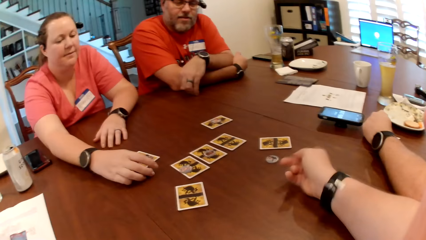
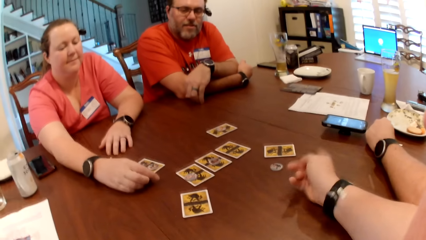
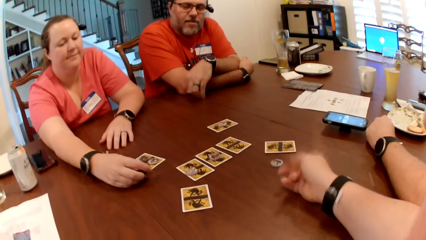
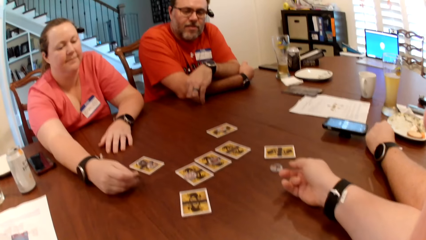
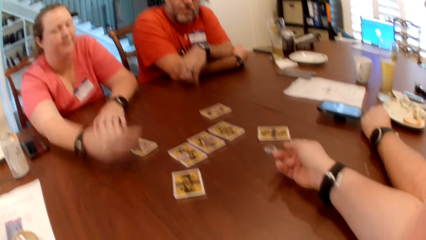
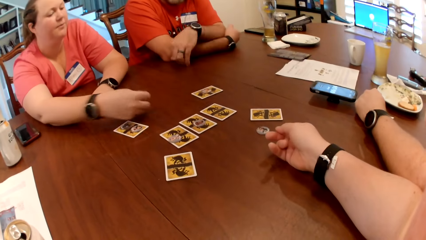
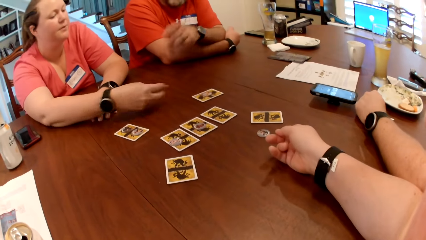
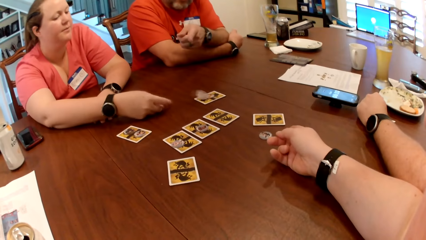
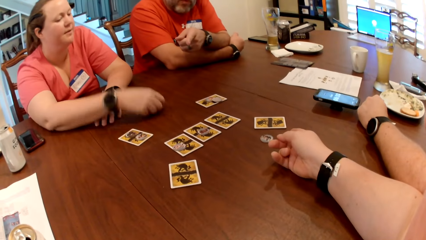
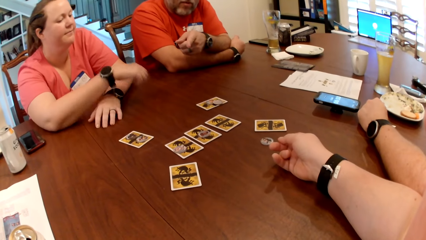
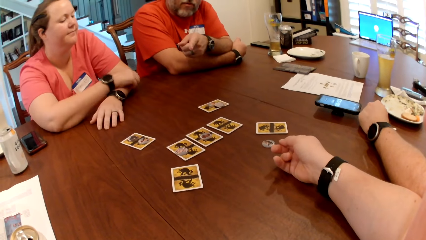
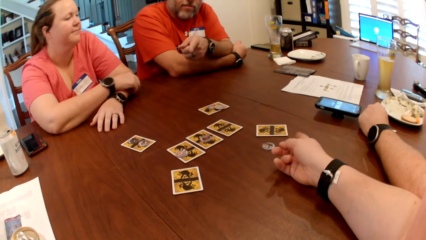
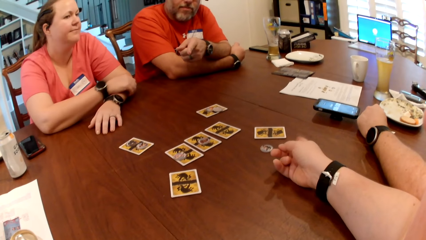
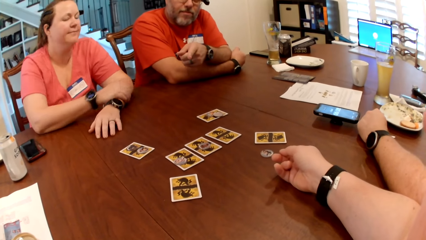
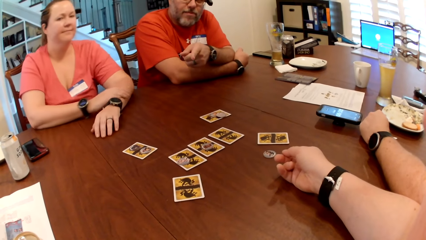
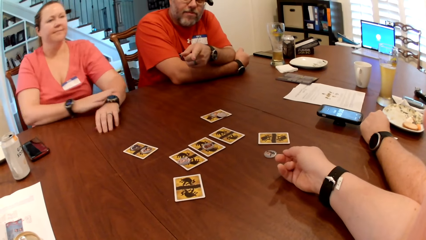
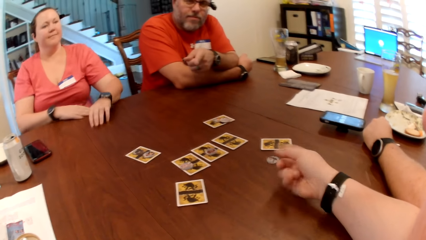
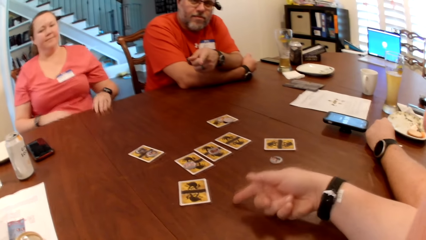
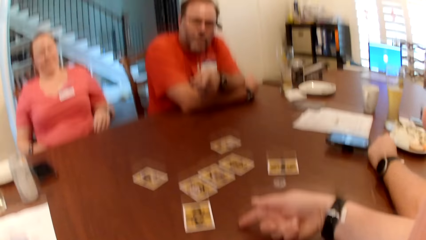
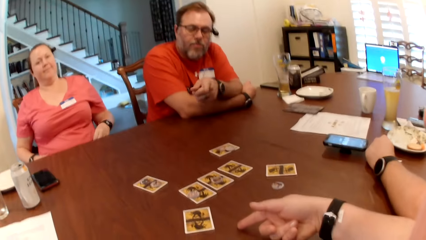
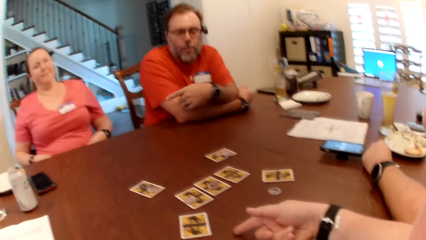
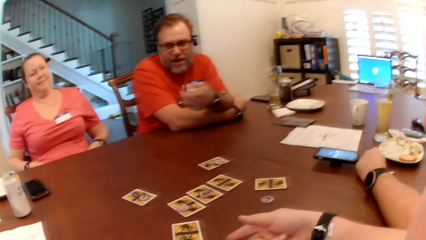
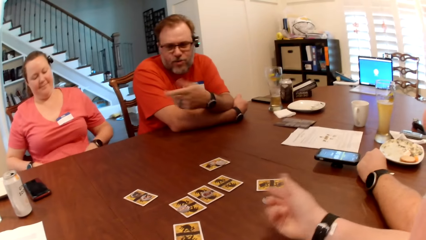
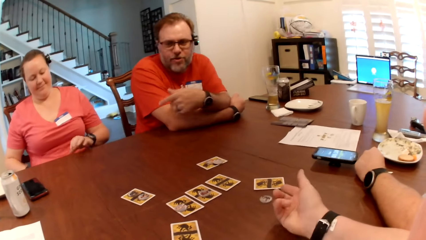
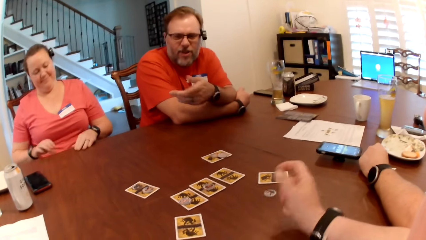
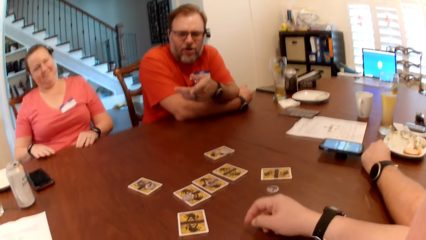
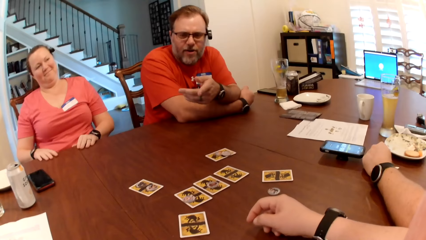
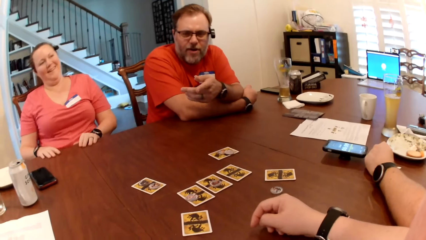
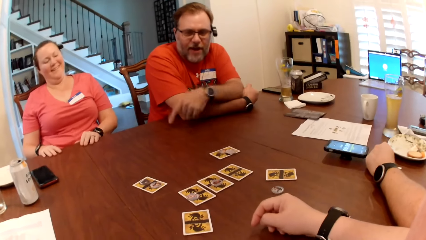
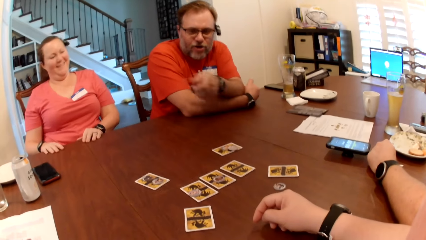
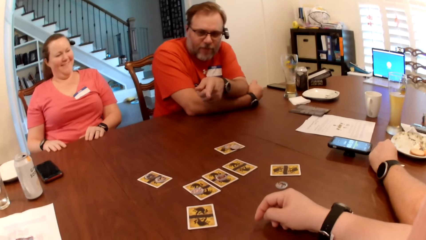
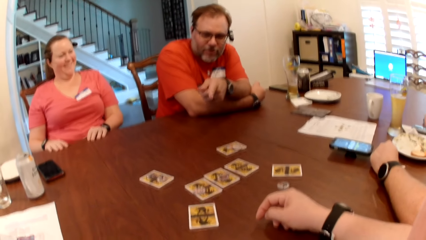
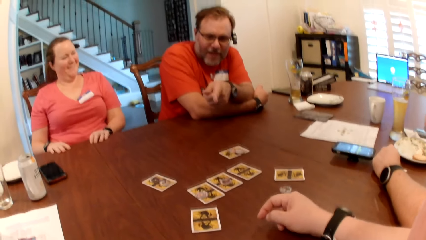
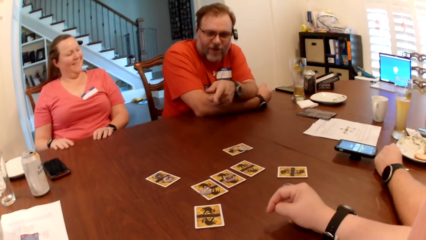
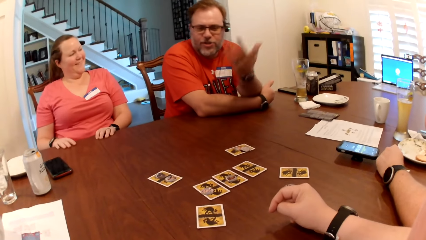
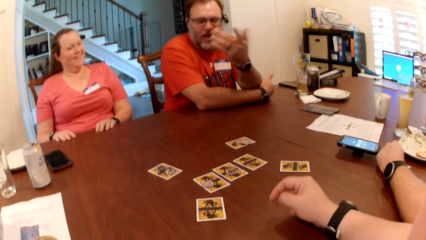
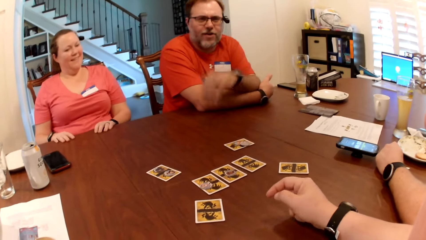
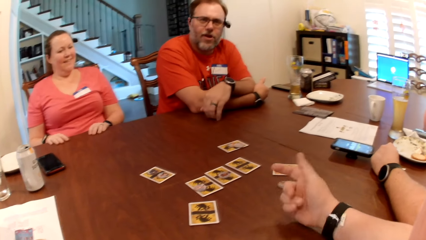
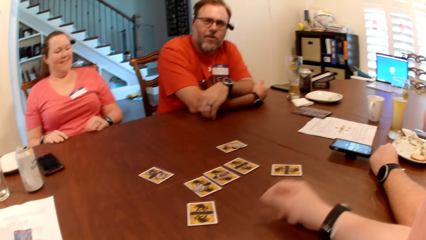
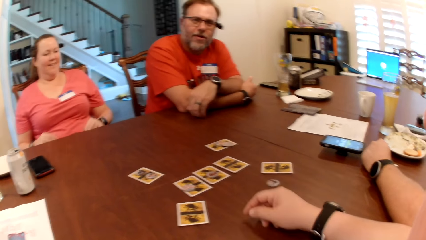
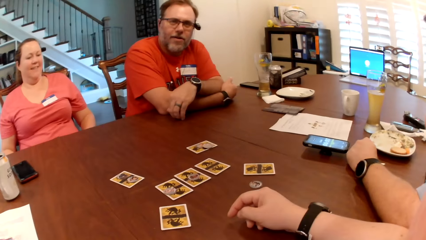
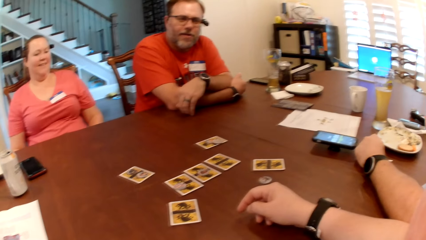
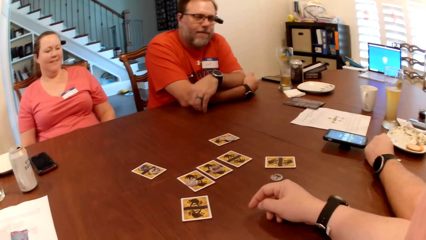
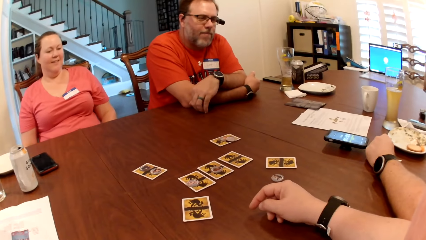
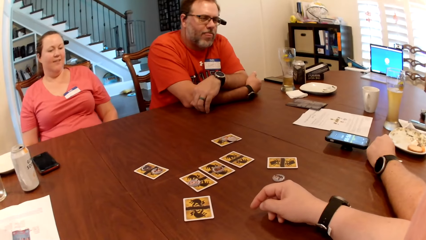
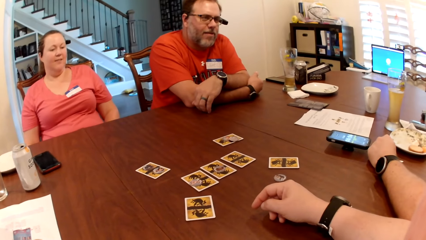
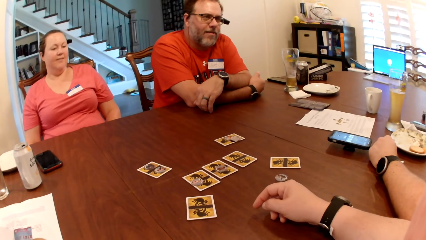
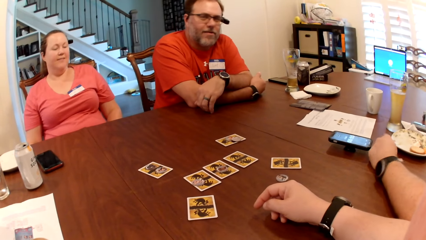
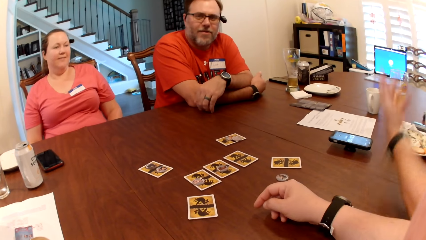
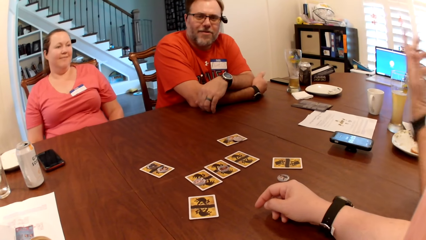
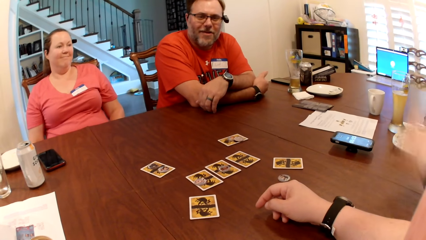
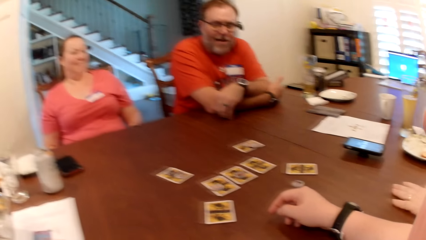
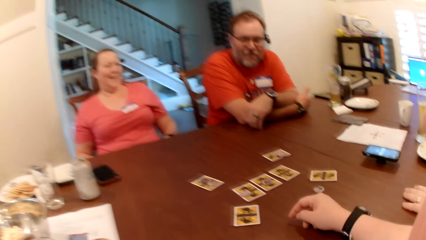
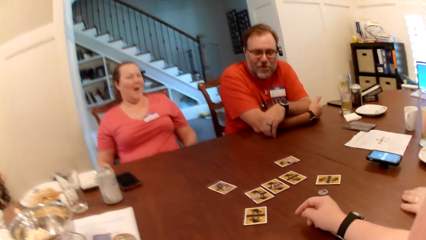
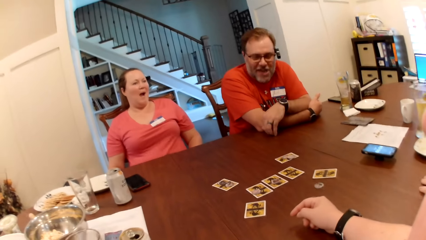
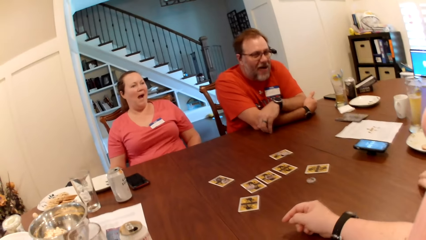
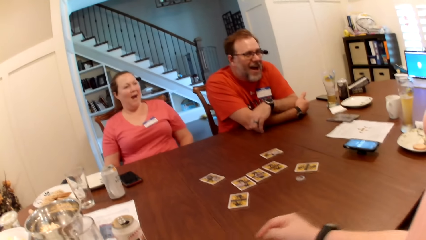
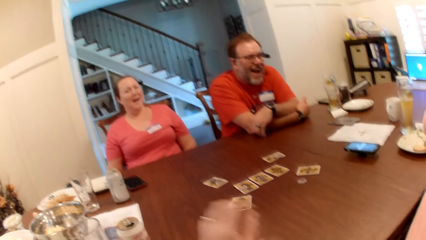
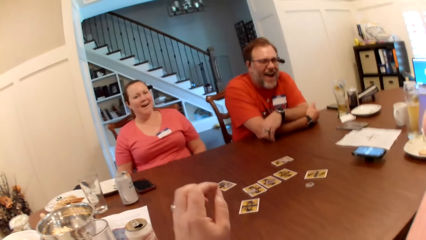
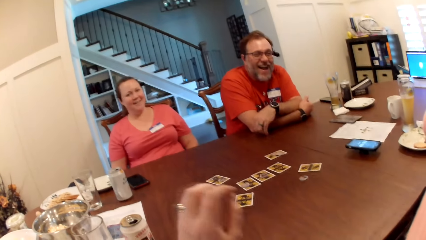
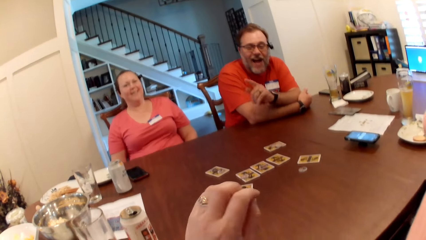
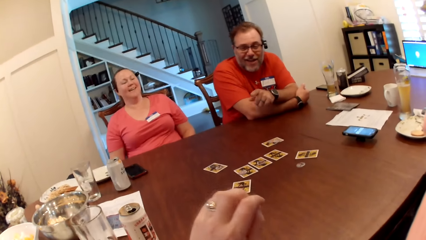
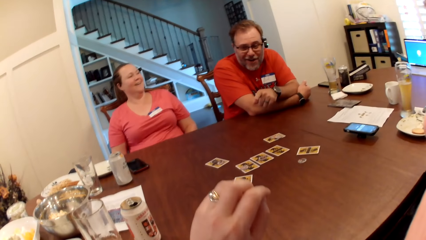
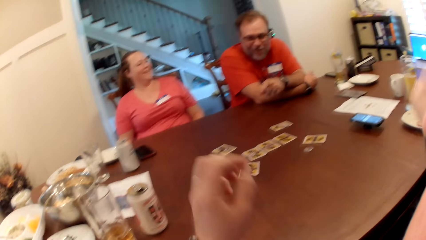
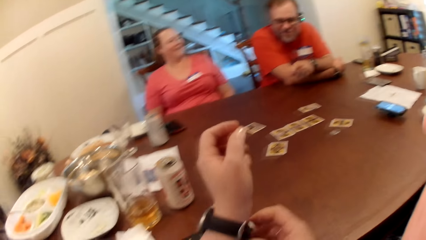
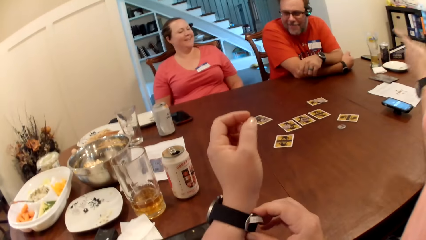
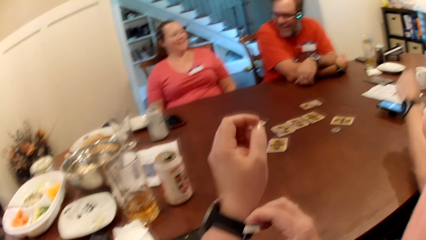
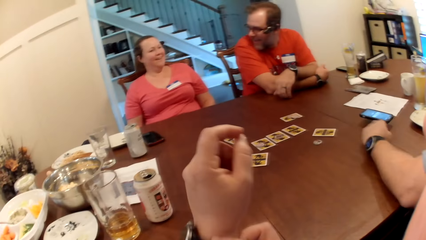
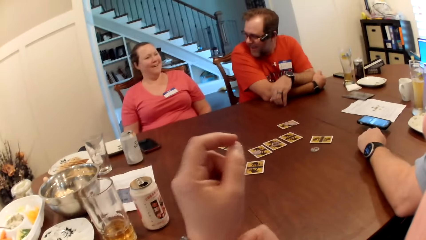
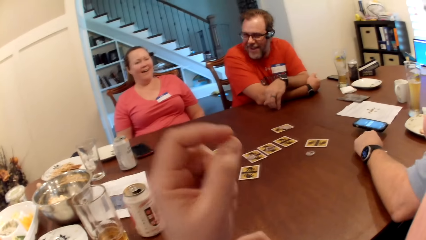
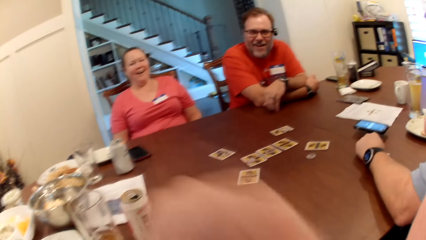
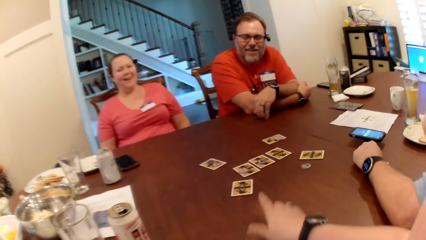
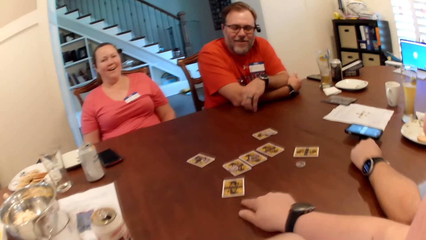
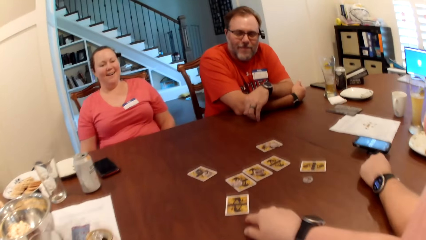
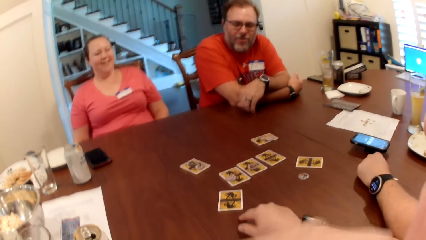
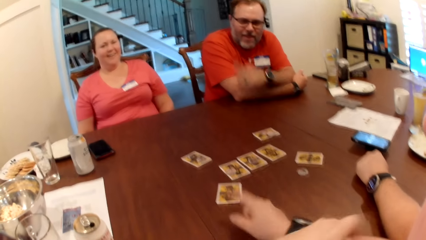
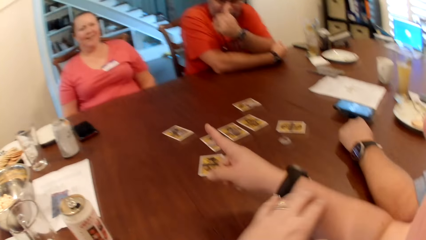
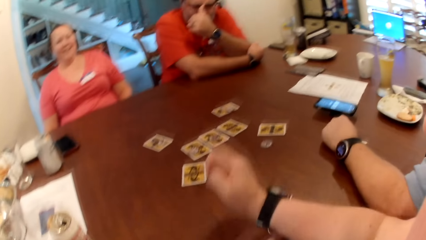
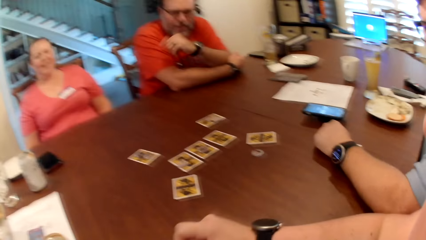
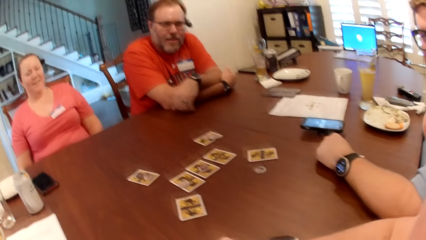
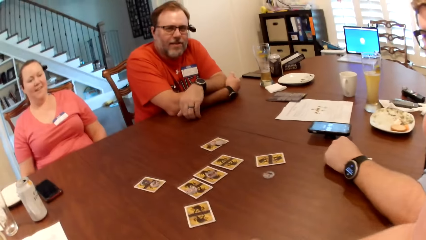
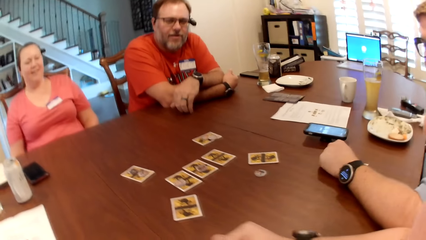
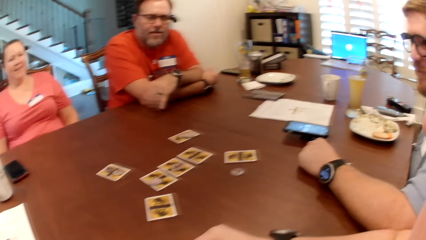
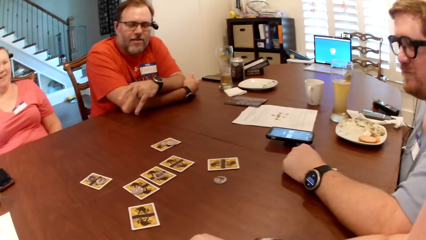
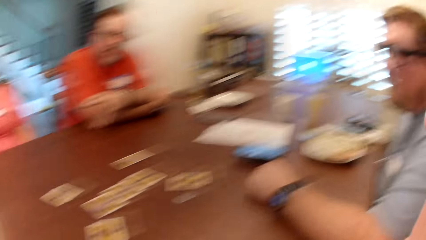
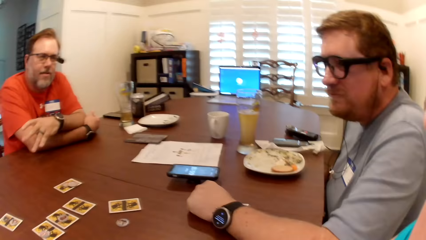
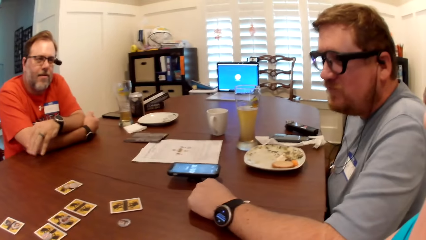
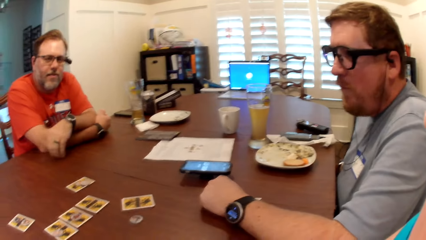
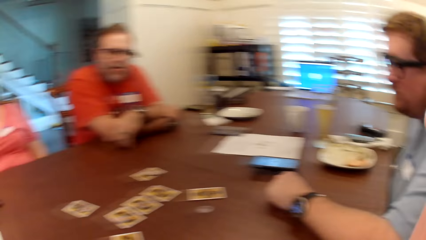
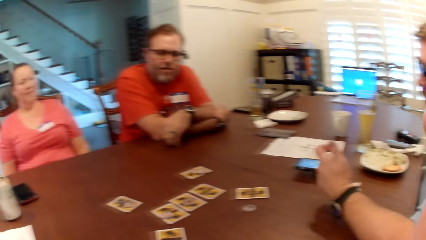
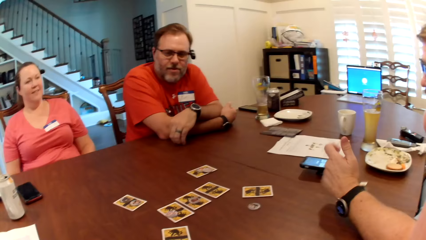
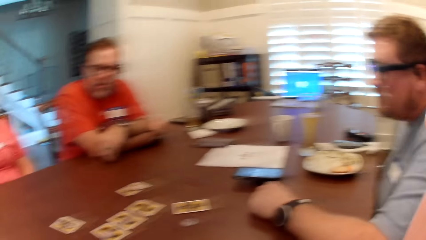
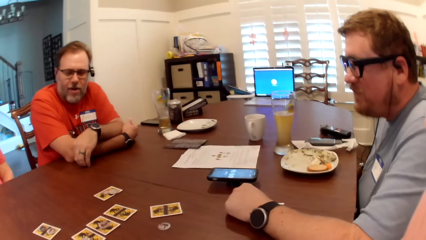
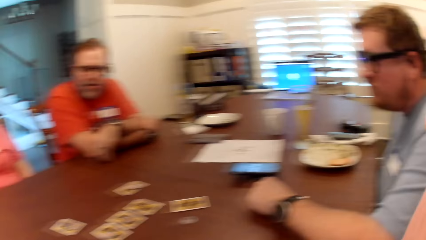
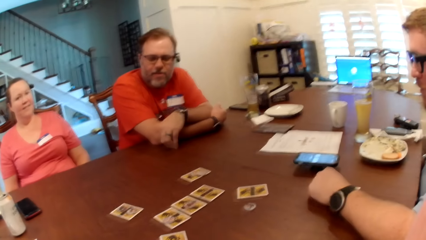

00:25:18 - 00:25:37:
A woman flips the token on the table with her right hand. A lady picks a coin on the table and drops the coin on a card. A man moves his hand. The camera wearer adjusts a wristwatch on her left hand.
